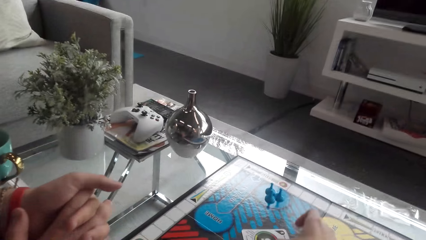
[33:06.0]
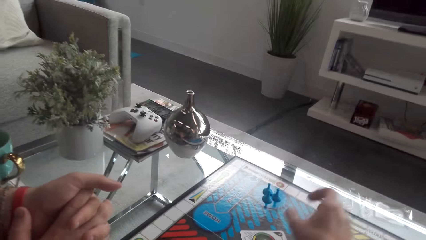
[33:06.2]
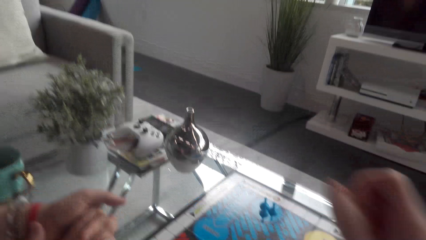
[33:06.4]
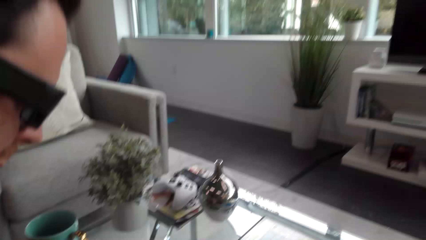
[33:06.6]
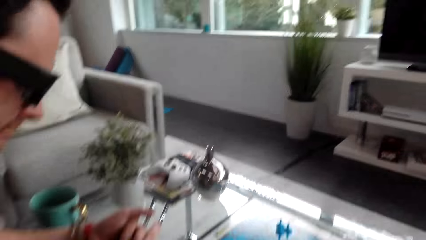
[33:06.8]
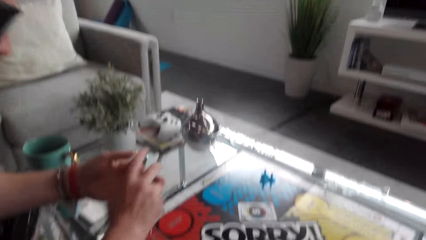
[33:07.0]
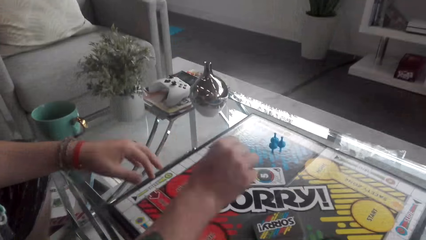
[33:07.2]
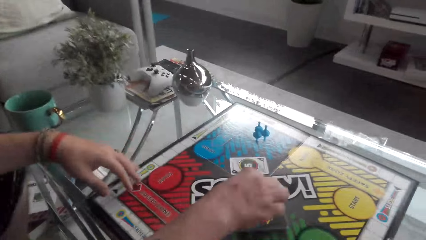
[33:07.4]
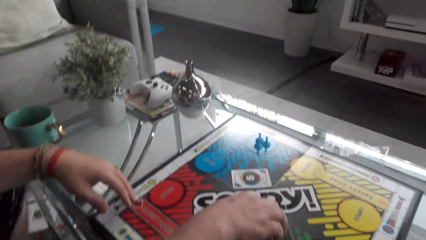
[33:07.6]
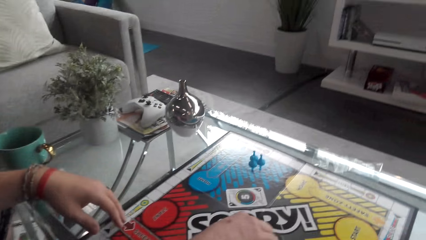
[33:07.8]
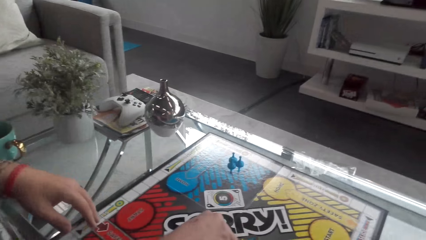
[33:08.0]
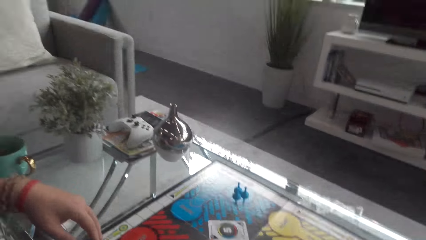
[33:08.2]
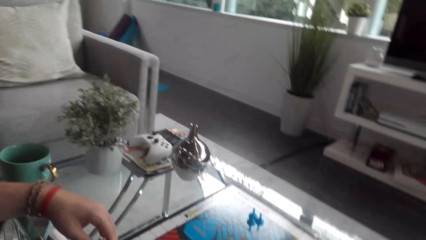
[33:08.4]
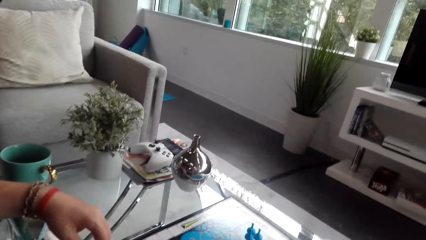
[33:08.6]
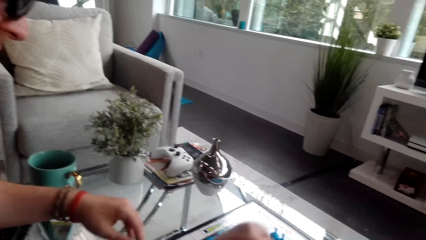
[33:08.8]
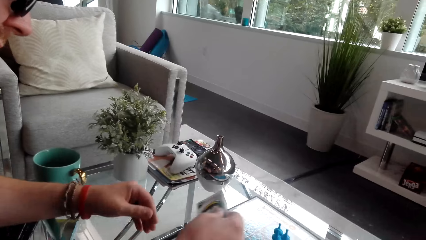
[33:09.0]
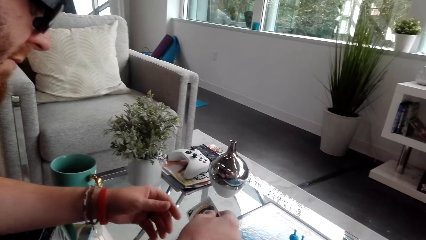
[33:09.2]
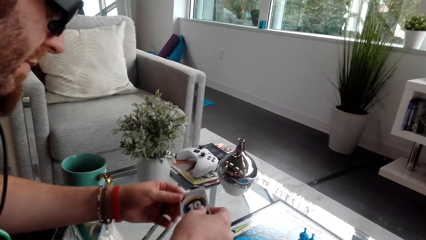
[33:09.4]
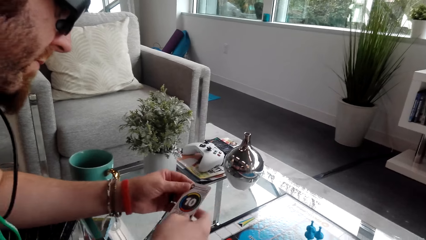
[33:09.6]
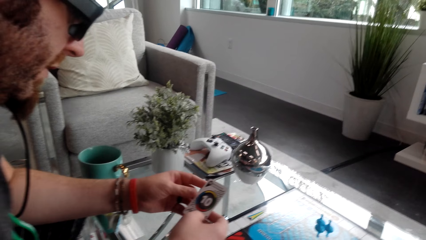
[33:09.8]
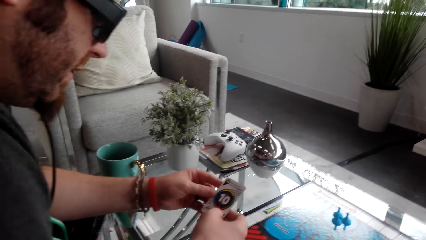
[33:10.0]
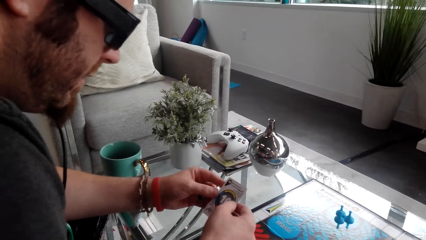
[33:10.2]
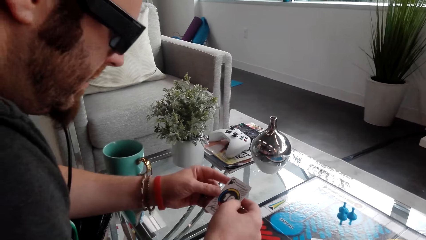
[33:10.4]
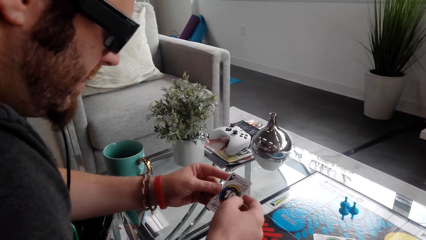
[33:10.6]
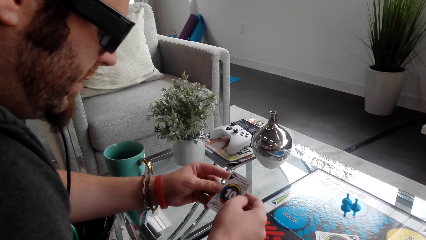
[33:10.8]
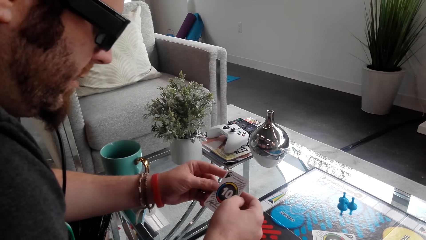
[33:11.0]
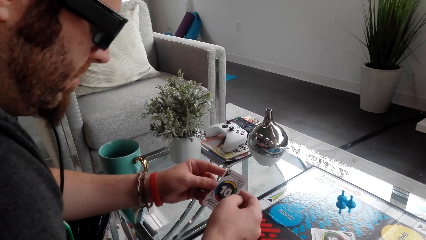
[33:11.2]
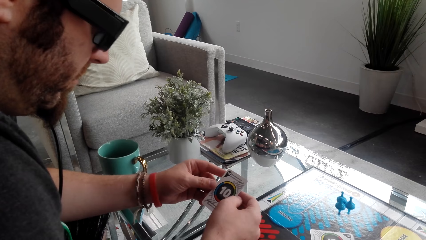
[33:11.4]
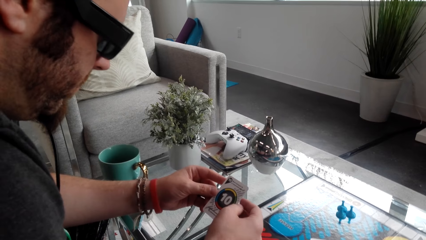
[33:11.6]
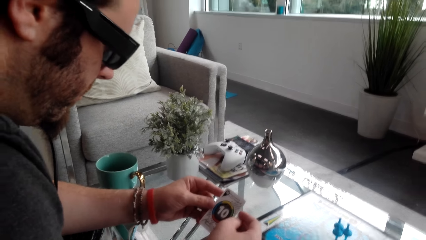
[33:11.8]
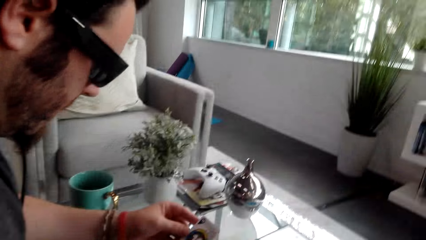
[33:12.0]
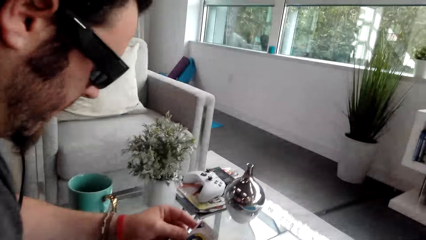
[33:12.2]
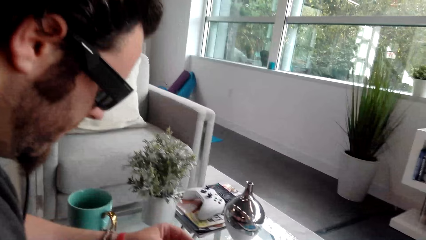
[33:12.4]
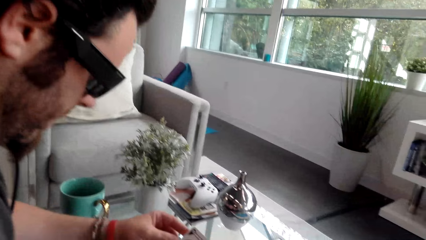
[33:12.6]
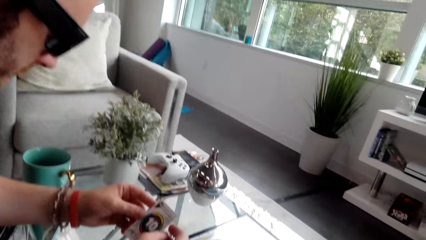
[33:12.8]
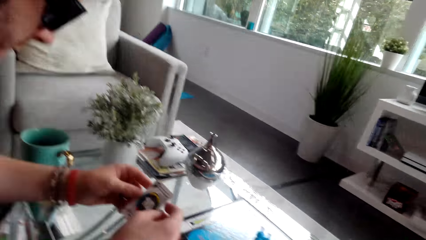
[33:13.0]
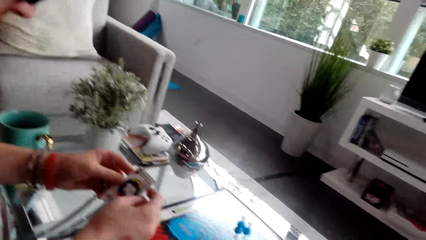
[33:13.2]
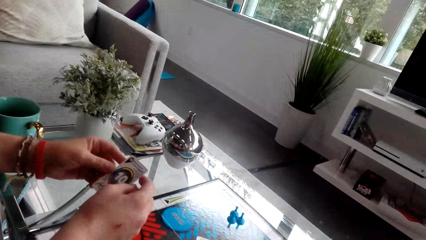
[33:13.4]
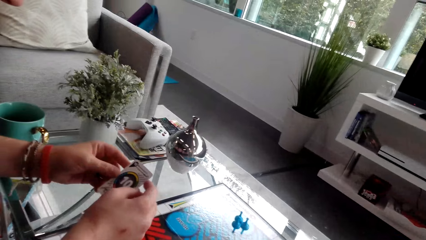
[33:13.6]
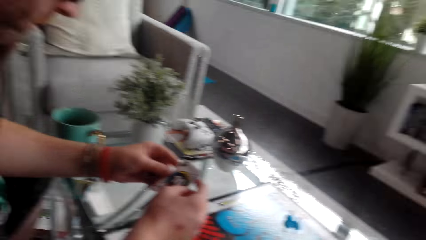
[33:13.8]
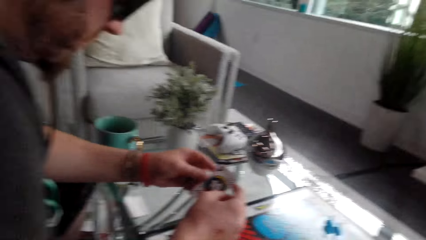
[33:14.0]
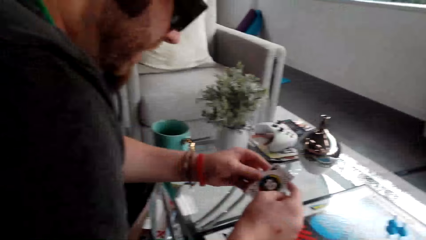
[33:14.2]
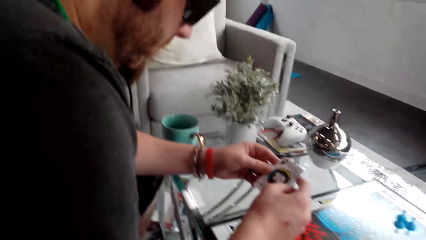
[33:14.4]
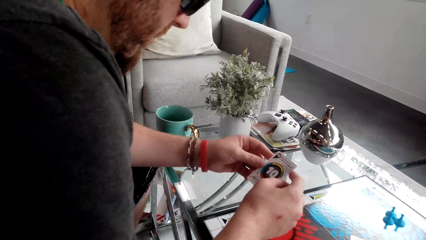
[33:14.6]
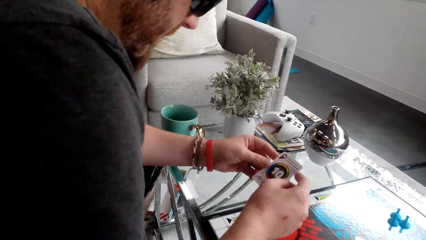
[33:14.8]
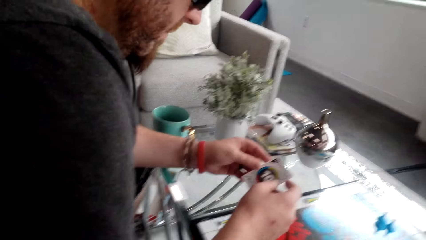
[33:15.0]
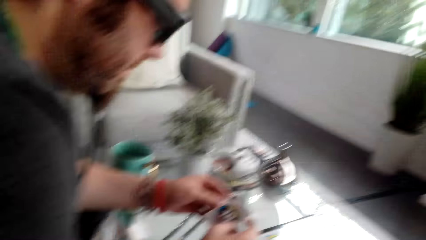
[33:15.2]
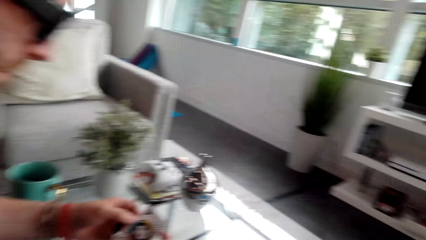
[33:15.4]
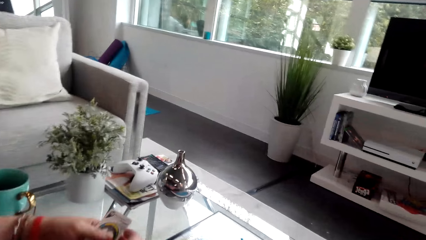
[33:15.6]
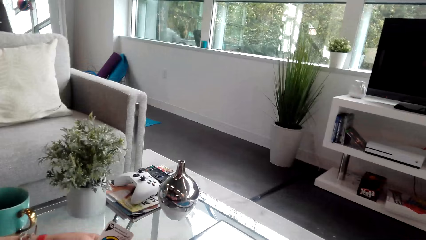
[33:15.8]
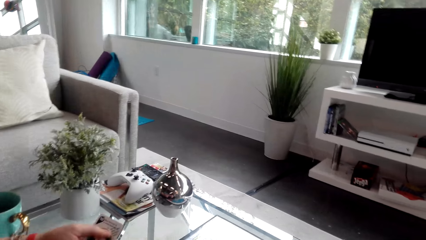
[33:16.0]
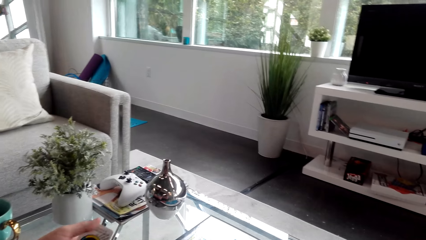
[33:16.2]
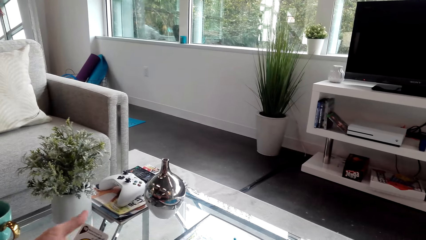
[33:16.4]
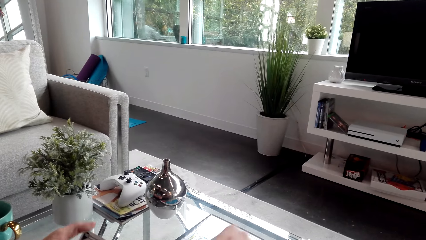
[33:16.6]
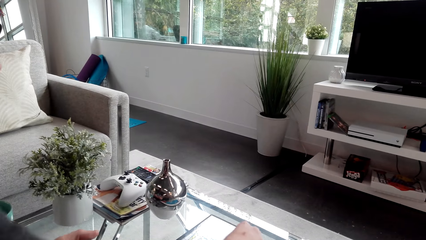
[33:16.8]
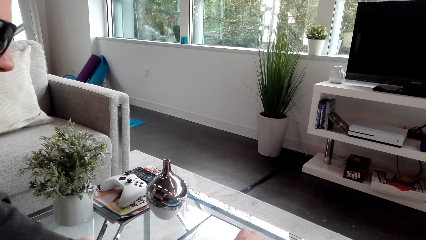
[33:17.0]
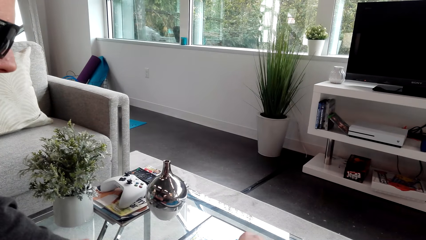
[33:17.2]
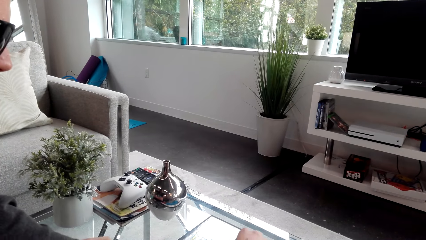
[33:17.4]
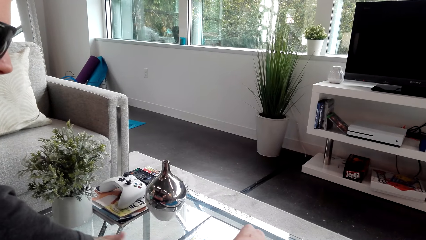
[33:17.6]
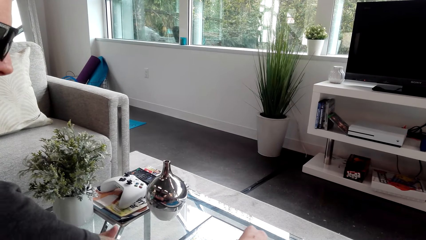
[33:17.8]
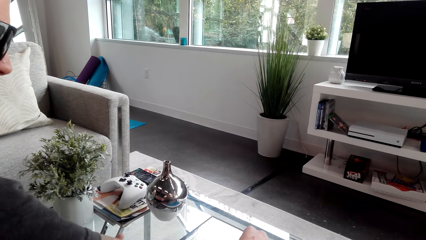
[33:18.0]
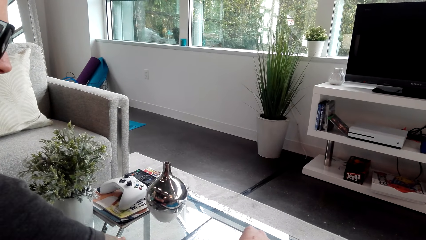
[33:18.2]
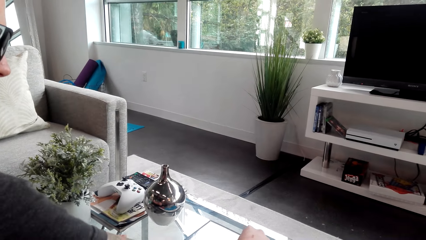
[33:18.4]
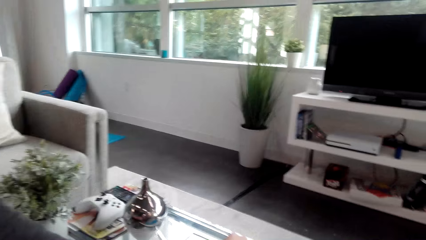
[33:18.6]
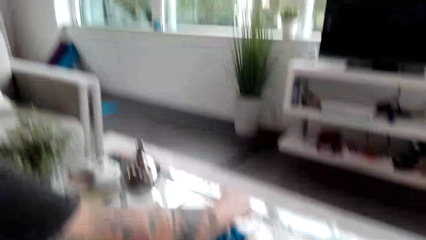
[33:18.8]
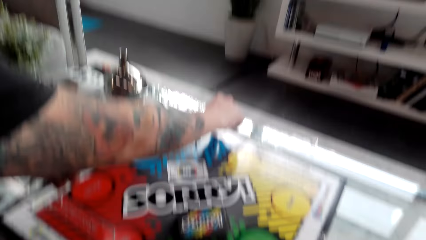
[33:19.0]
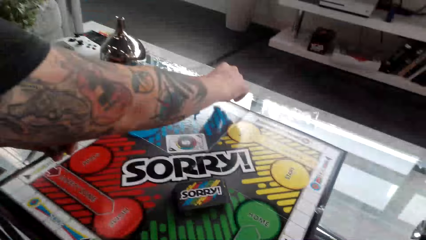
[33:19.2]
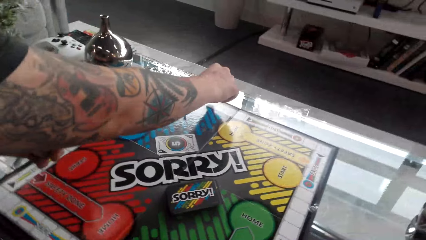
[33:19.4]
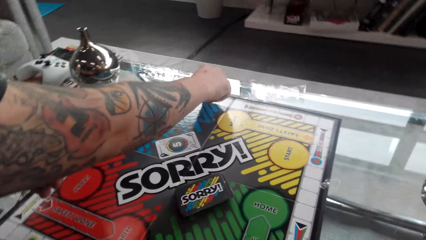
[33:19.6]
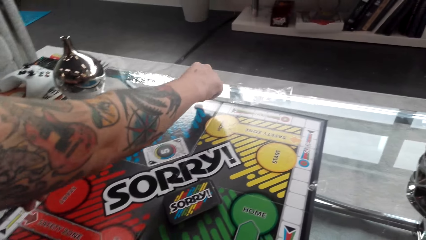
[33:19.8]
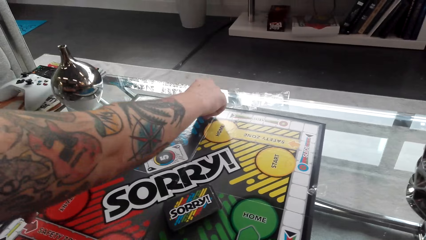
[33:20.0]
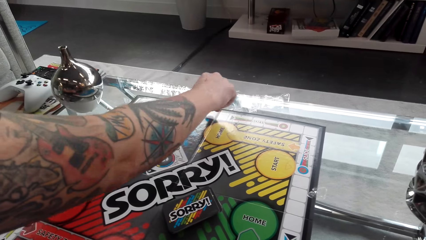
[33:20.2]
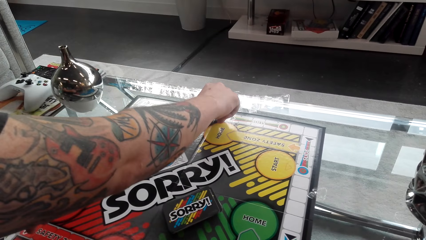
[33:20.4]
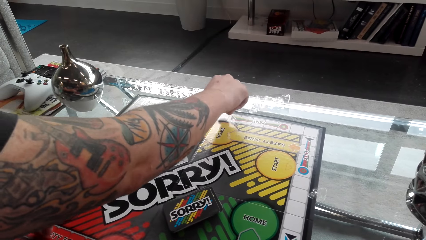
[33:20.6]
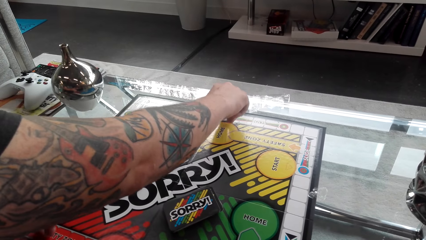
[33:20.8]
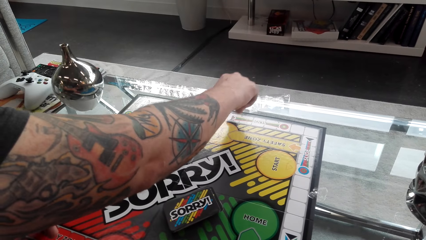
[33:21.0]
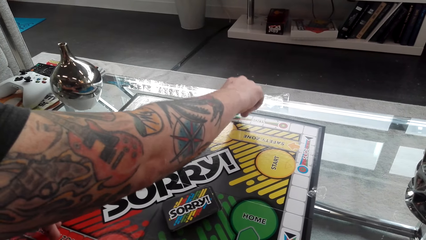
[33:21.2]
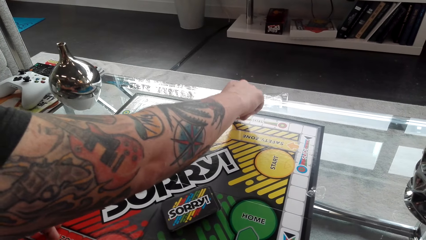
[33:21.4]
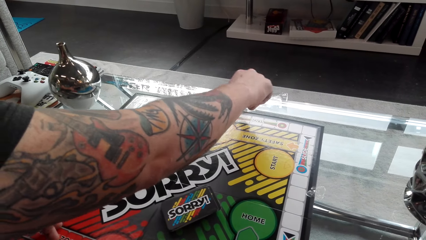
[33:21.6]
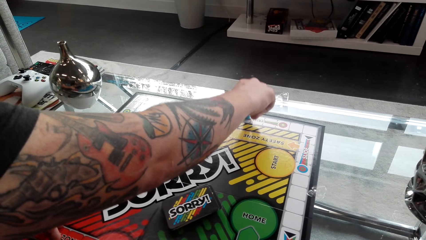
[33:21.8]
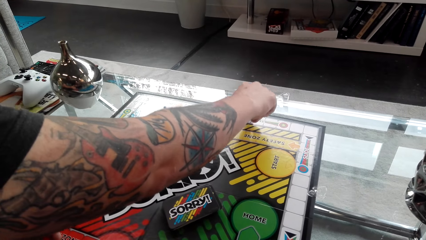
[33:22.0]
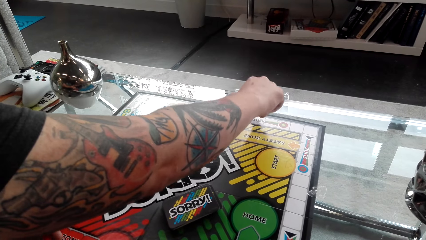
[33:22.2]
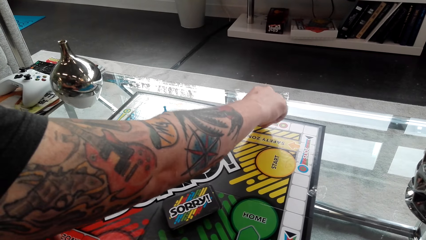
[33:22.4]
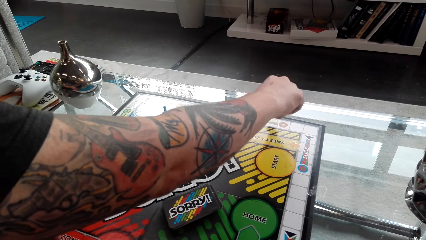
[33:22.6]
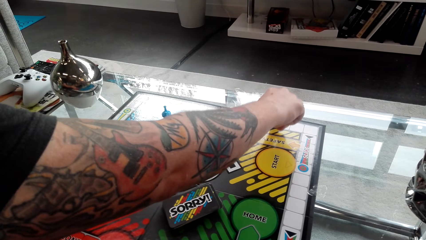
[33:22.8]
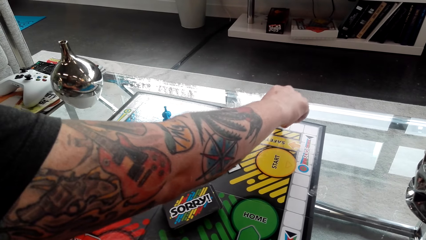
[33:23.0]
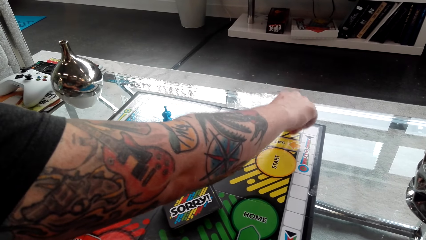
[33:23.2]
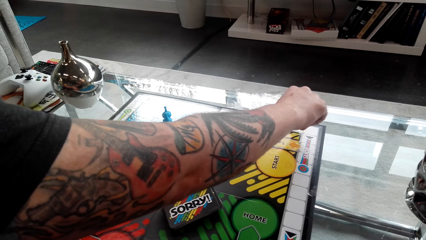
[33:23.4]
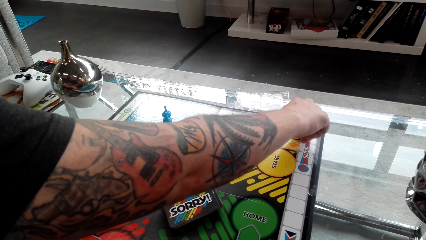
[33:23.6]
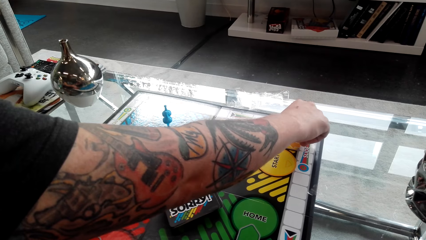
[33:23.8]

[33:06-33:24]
The camera wearer puts the card on the table. A man plays the game. The man picks up a card. The man looks at the card. The man converses with the camera wearer. The man reads the card. The camera wearer looks around the house. The man converses with the camera wearer. The man moves the token on the board. The camera wearer plays the game.
